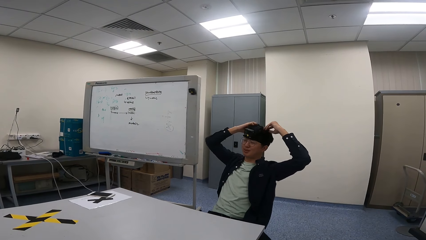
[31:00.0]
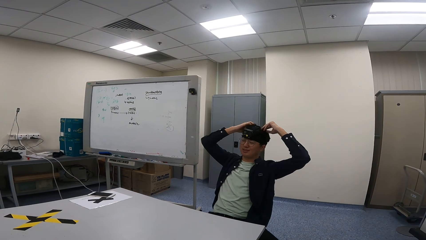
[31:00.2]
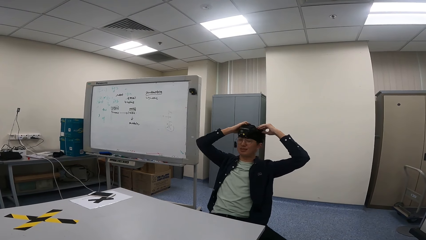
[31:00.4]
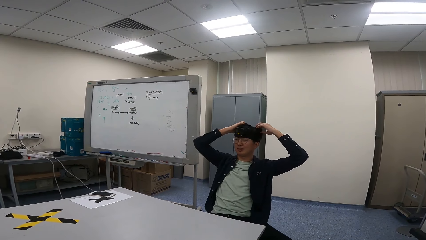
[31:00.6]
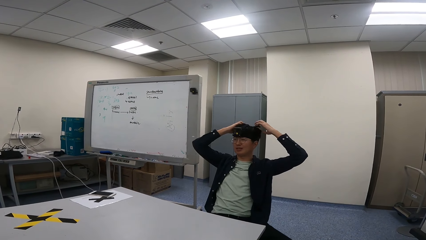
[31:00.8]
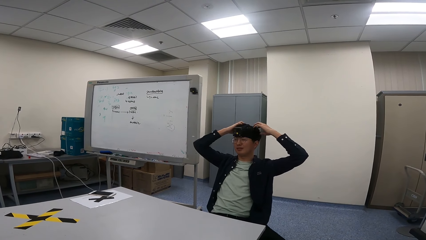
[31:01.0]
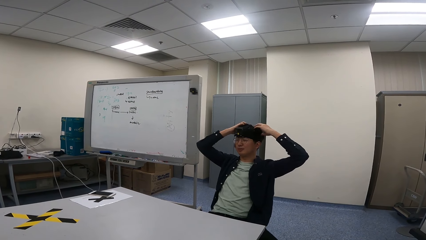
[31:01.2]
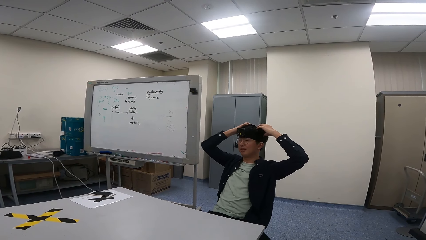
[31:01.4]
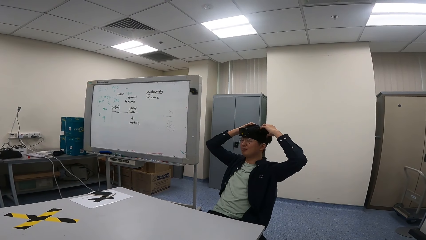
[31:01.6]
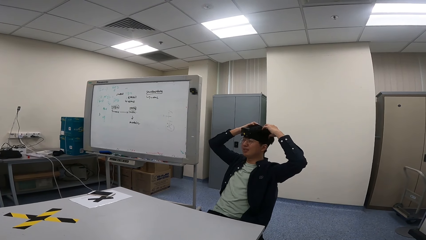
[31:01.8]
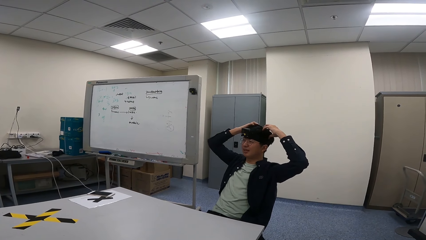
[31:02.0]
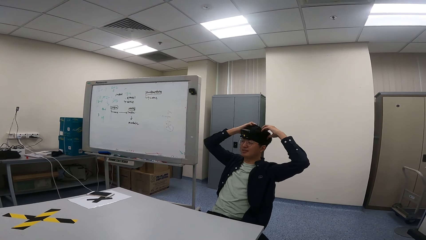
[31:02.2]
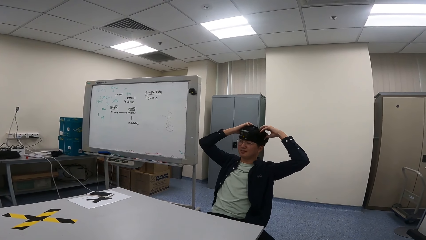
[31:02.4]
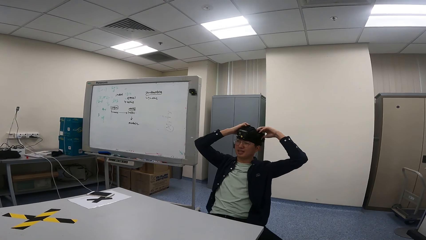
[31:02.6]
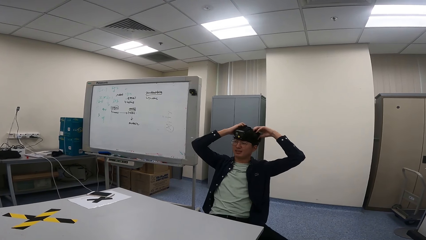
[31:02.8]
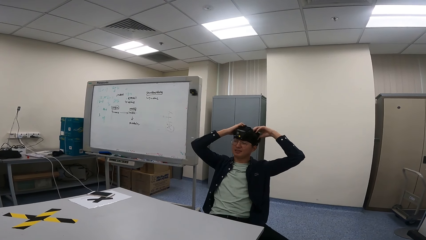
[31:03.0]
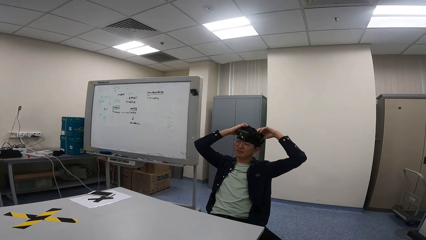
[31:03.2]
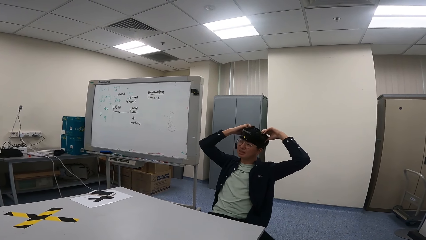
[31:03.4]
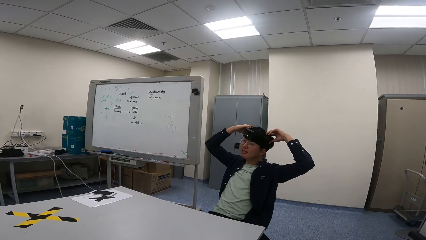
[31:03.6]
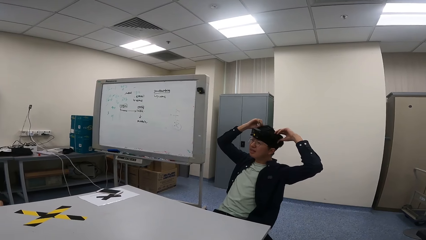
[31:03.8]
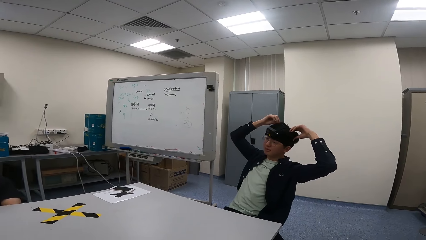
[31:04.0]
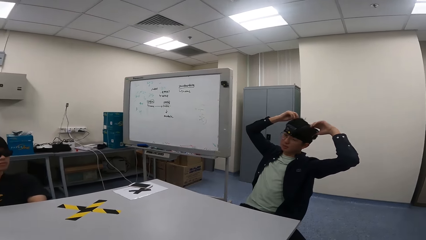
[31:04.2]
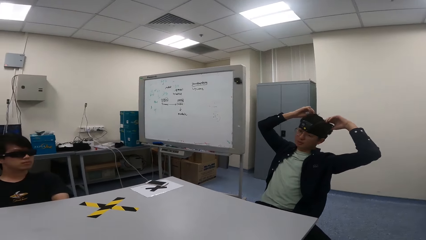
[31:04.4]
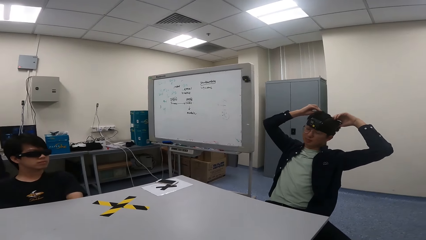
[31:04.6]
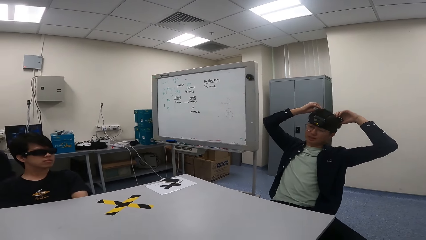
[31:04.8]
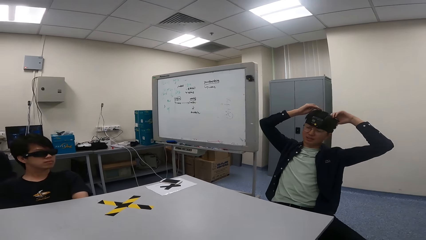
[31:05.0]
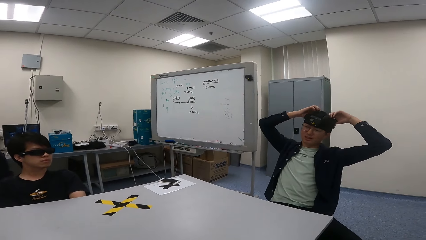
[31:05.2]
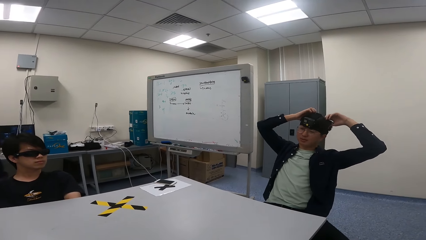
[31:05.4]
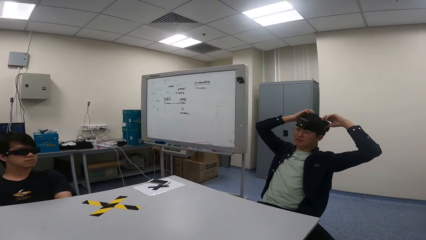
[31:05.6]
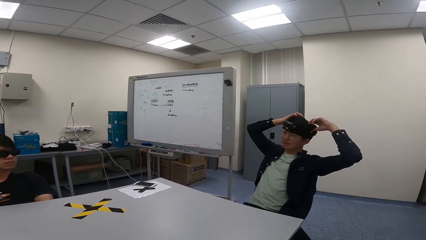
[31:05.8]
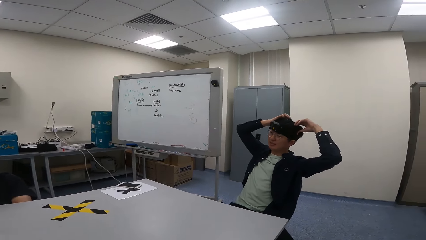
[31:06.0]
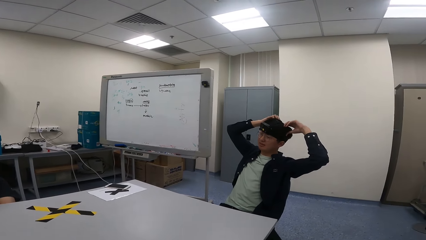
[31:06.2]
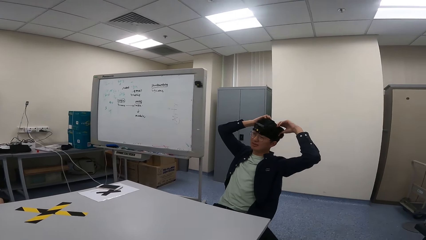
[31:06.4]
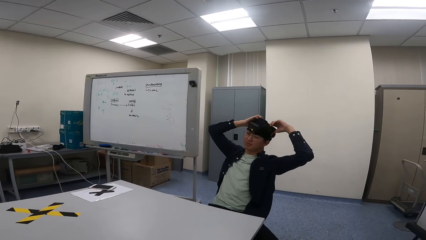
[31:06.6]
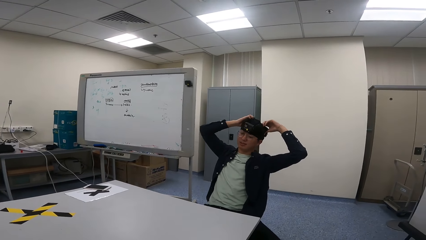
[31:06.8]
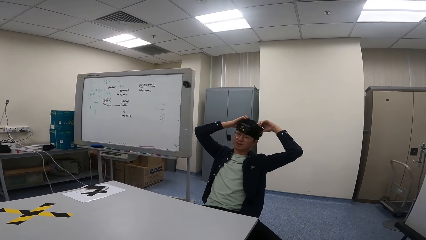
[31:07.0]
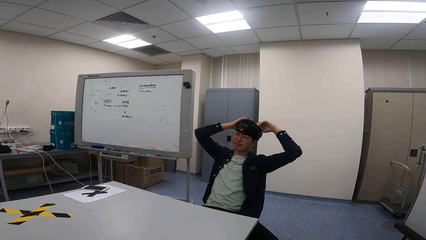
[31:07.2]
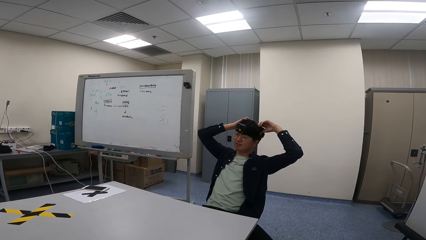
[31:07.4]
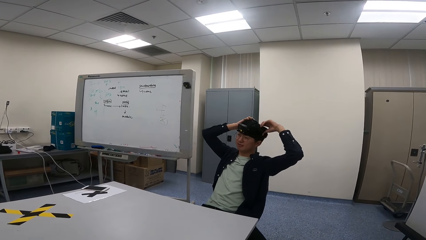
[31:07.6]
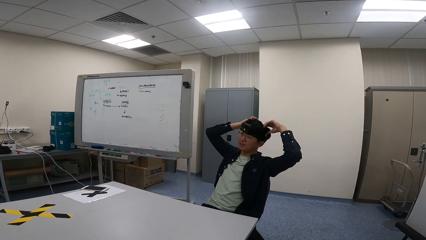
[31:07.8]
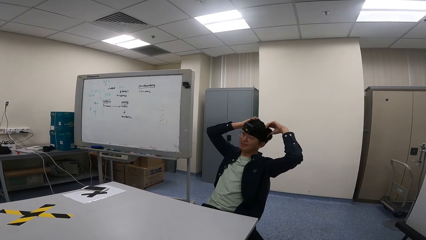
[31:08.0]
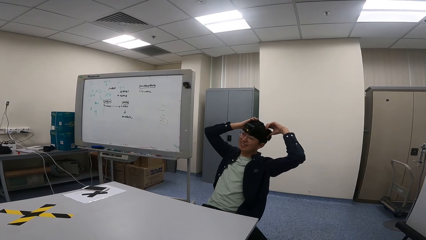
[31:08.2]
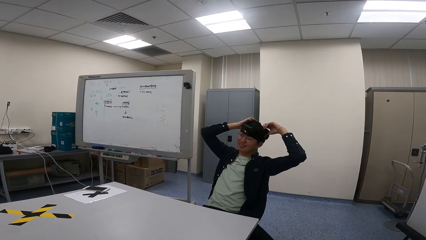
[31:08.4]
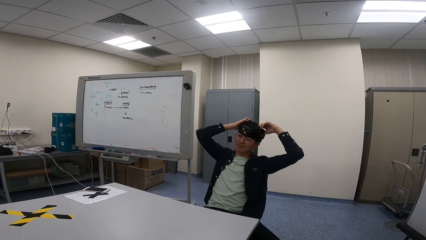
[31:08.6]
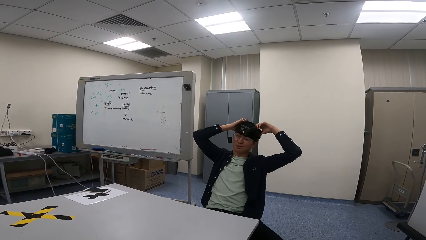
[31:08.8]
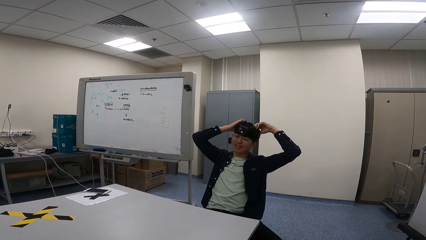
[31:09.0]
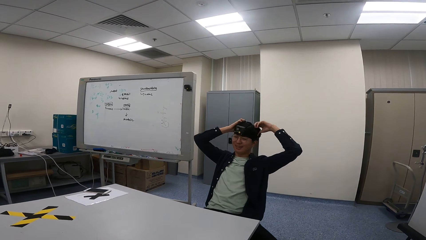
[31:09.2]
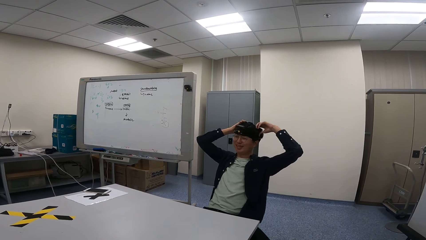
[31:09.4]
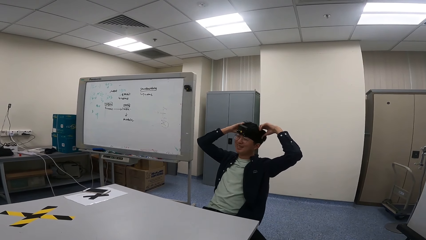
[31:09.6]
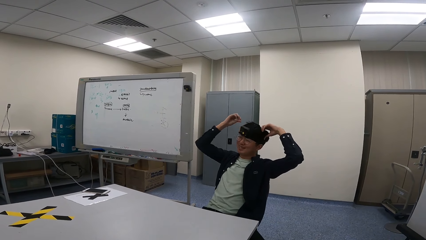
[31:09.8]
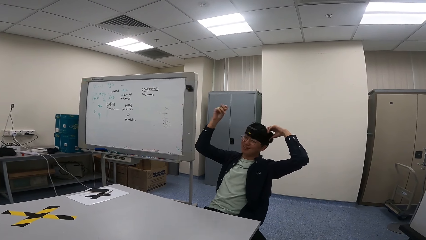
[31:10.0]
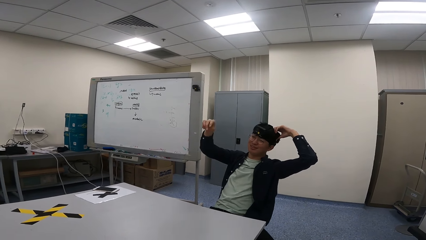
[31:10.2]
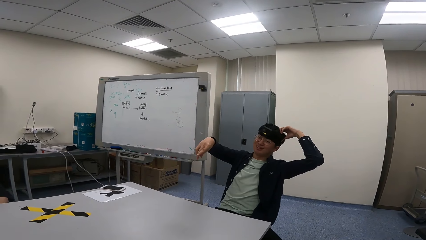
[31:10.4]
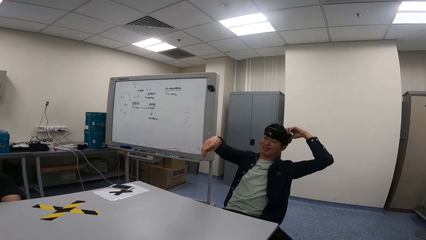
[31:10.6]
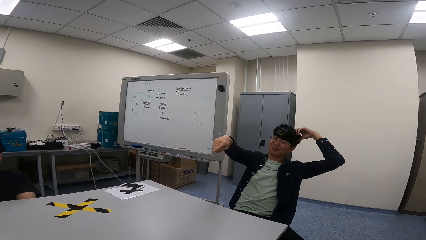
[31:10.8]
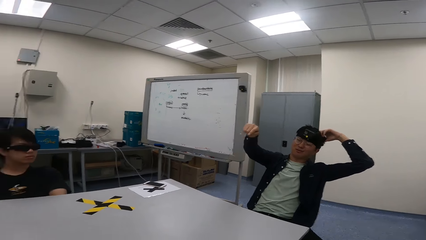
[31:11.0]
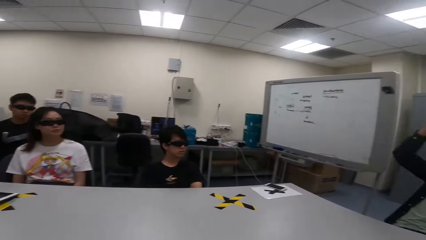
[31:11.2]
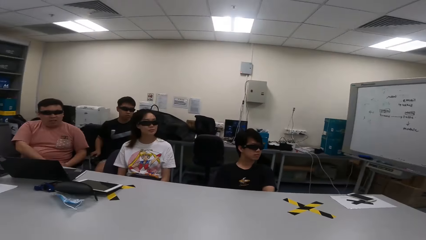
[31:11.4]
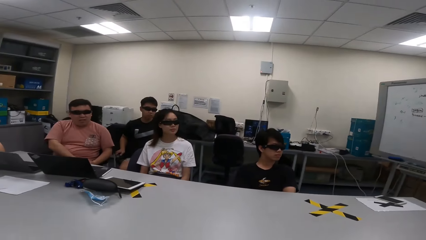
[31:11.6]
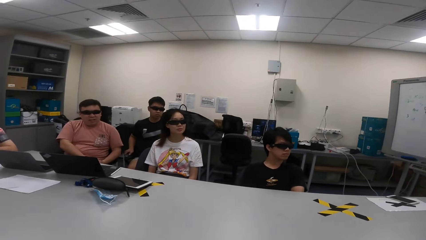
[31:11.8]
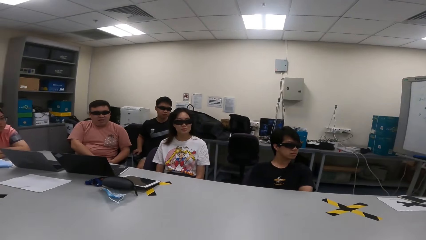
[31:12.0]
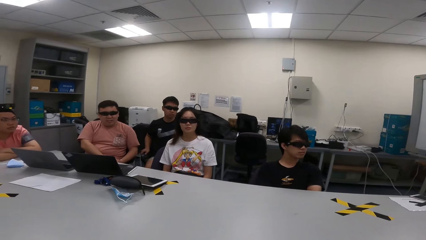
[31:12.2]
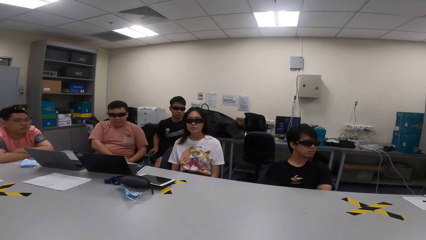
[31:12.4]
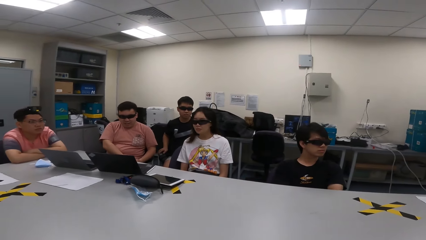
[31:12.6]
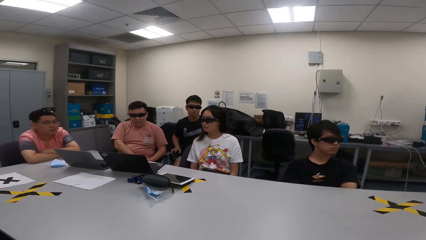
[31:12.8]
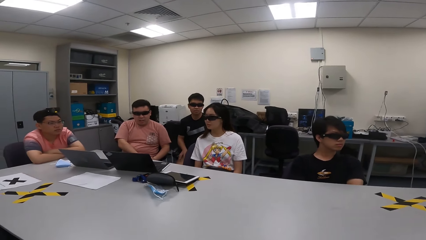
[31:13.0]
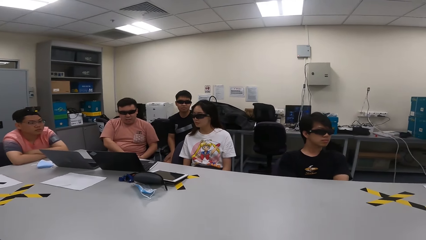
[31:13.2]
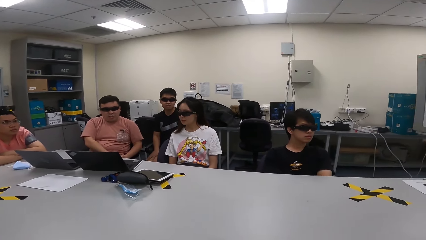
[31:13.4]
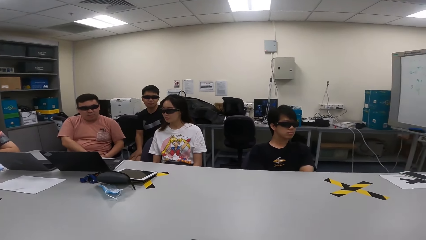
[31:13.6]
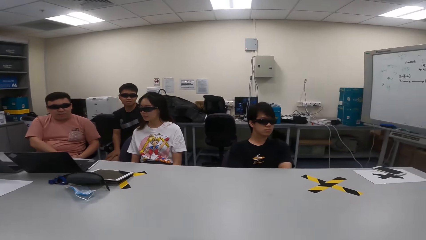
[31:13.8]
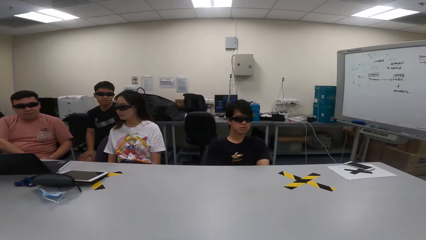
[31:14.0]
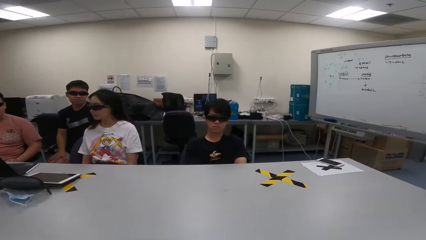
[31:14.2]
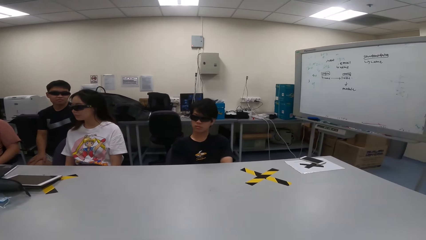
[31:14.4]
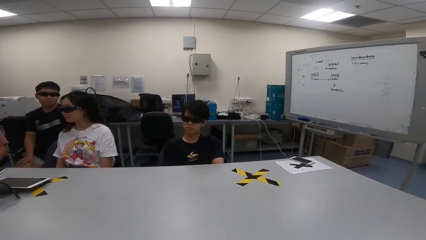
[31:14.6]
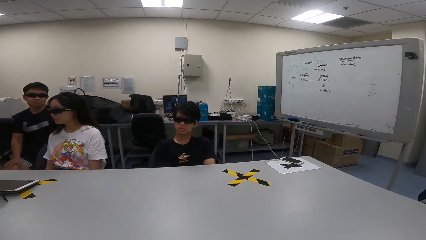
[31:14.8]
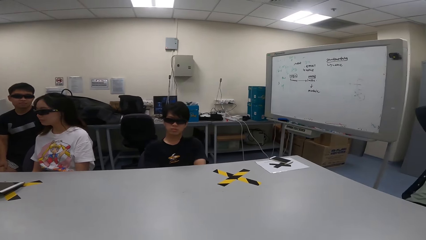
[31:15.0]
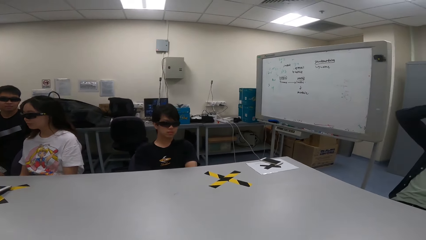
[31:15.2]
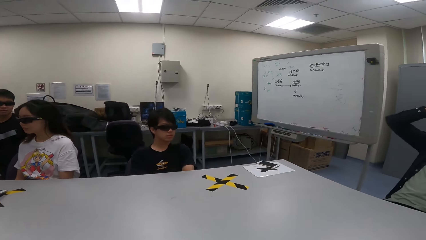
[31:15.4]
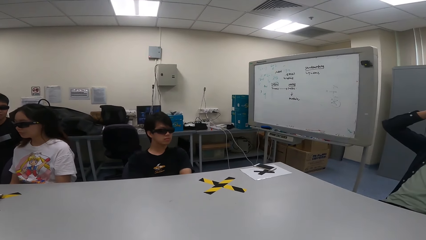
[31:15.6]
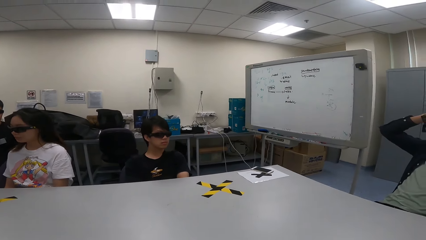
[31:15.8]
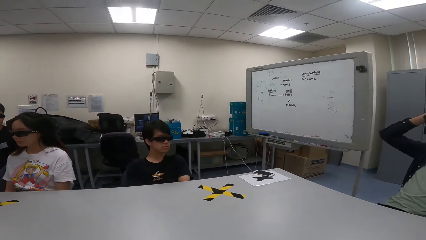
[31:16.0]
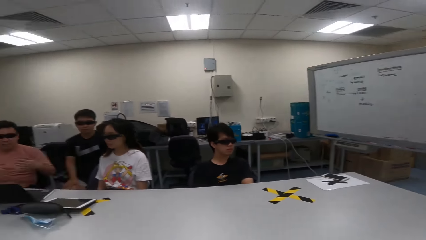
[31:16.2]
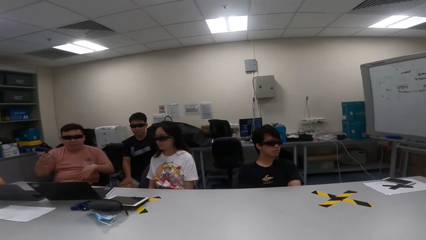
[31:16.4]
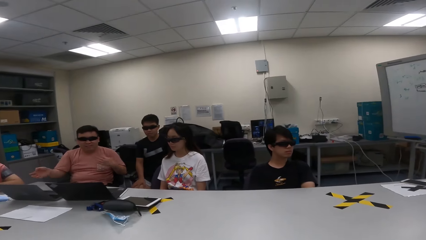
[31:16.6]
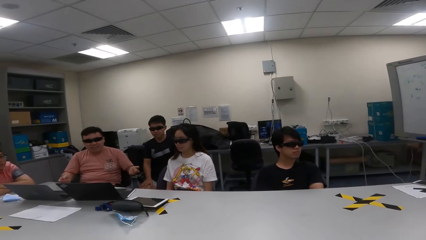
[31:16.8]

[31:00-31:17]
A man talks to a person. The man moves his hands up and down.
